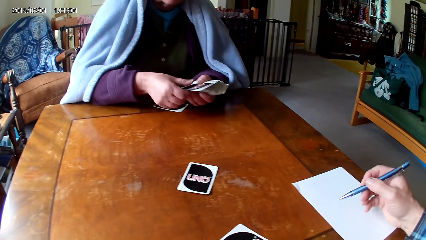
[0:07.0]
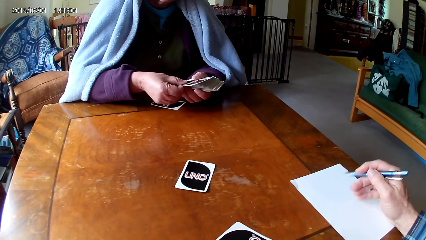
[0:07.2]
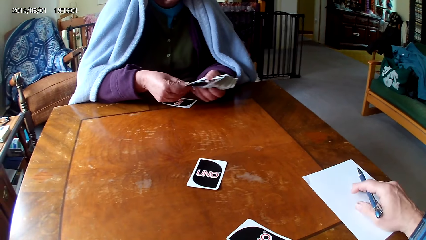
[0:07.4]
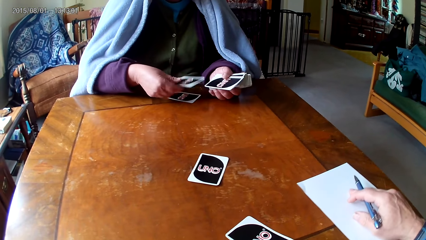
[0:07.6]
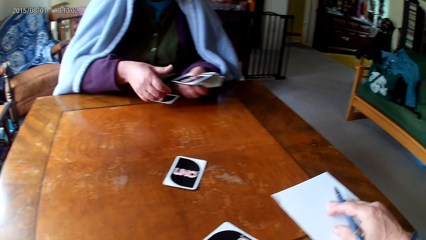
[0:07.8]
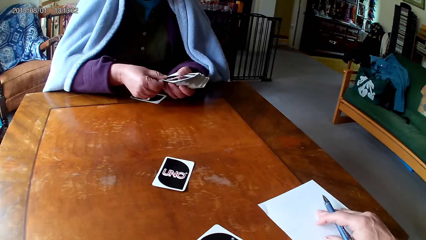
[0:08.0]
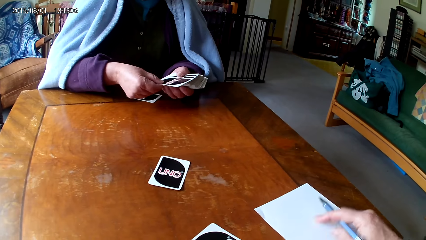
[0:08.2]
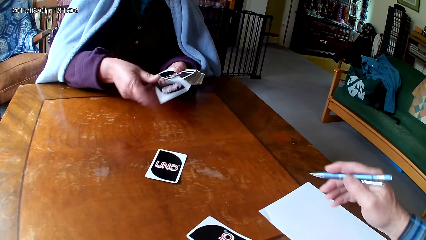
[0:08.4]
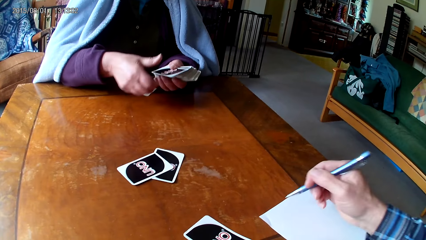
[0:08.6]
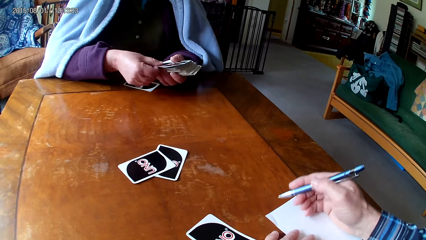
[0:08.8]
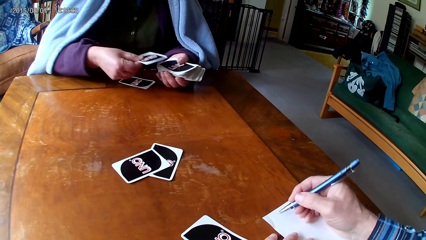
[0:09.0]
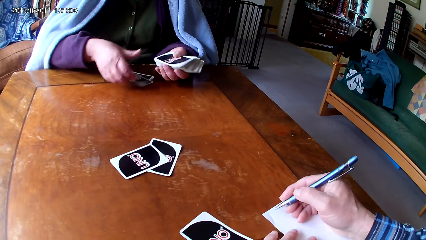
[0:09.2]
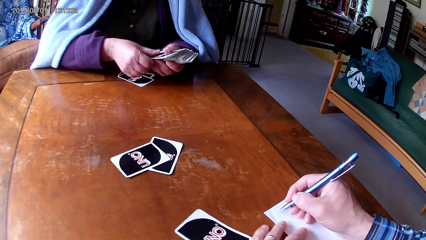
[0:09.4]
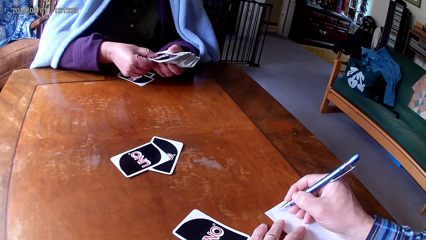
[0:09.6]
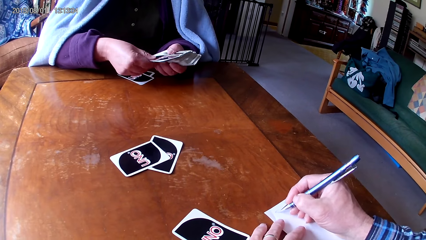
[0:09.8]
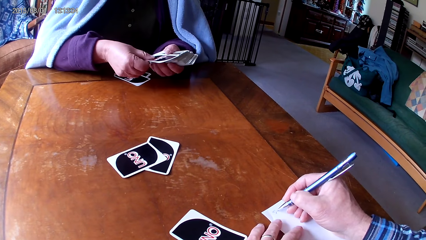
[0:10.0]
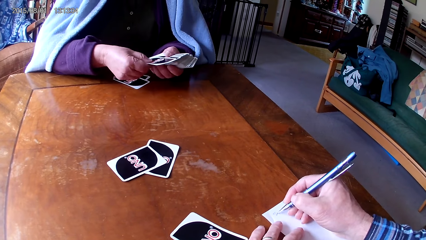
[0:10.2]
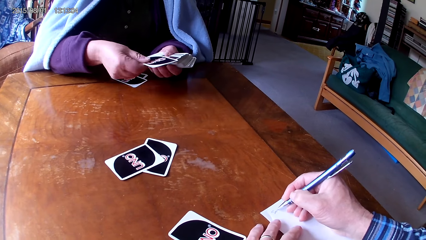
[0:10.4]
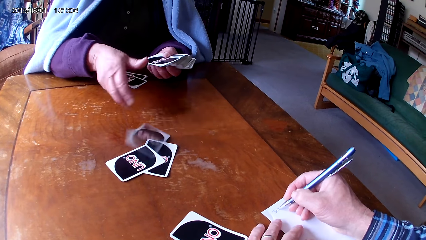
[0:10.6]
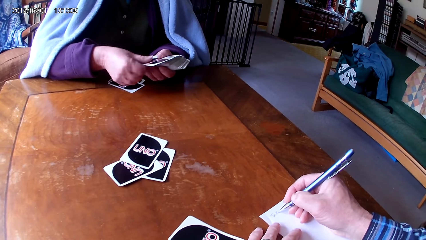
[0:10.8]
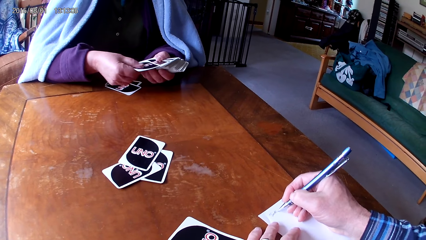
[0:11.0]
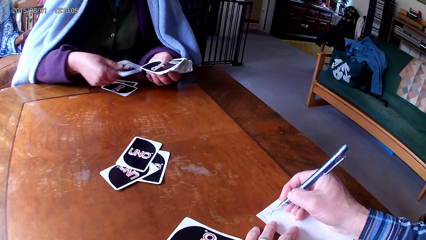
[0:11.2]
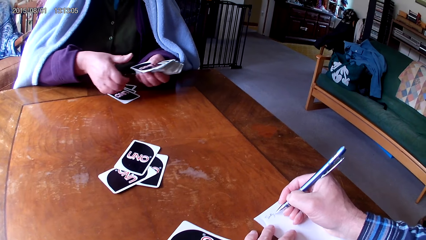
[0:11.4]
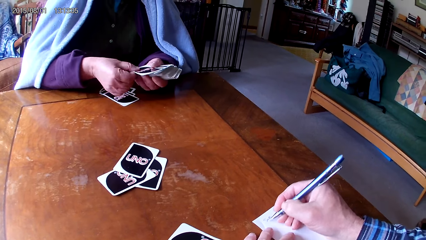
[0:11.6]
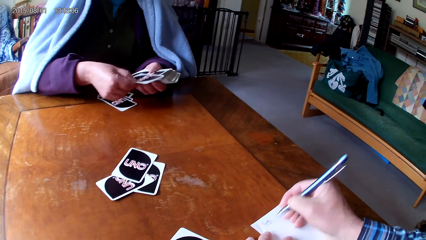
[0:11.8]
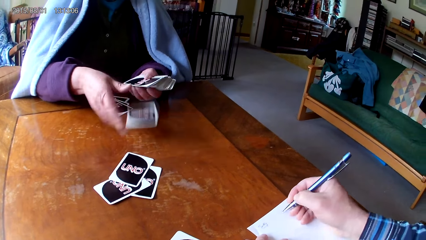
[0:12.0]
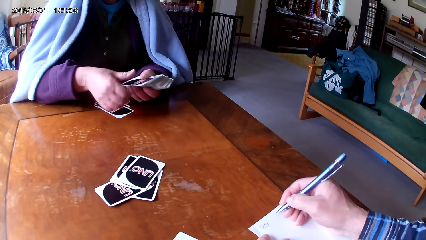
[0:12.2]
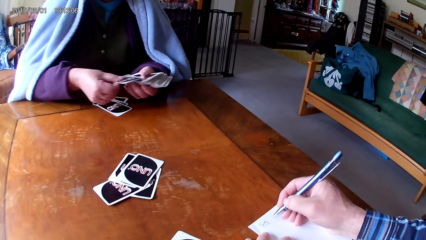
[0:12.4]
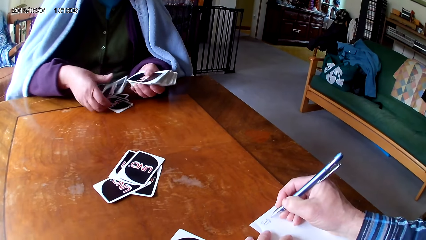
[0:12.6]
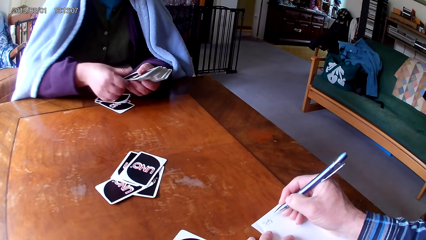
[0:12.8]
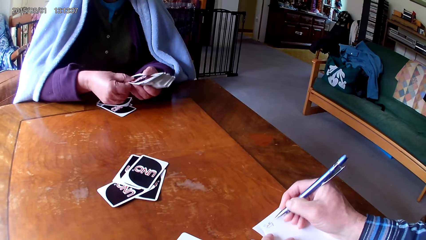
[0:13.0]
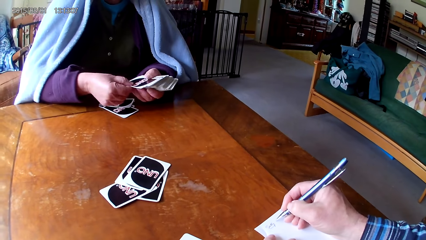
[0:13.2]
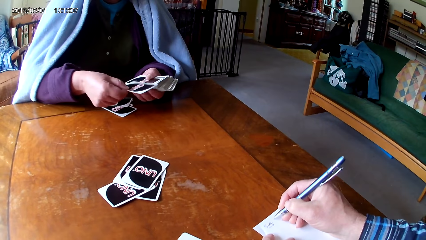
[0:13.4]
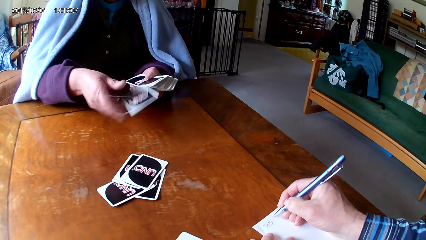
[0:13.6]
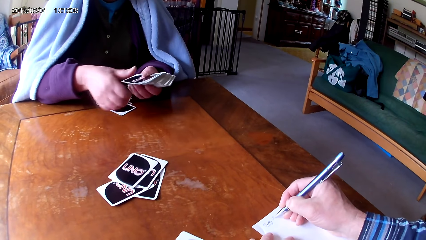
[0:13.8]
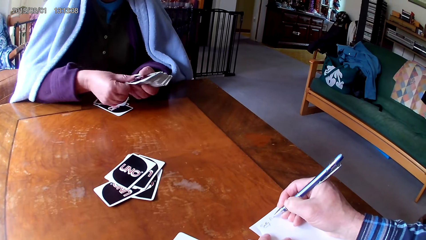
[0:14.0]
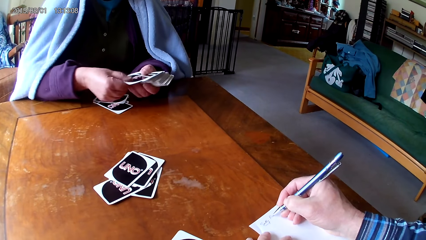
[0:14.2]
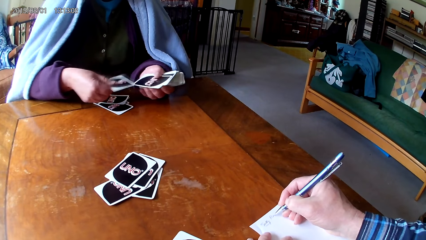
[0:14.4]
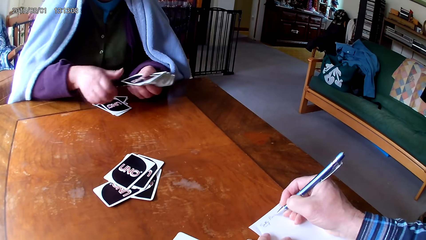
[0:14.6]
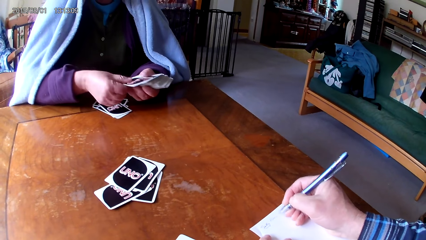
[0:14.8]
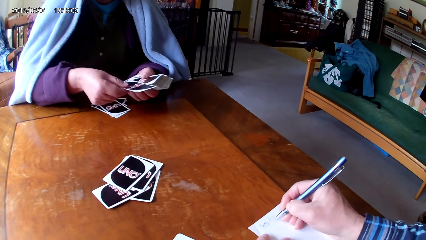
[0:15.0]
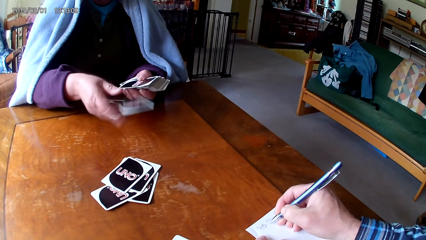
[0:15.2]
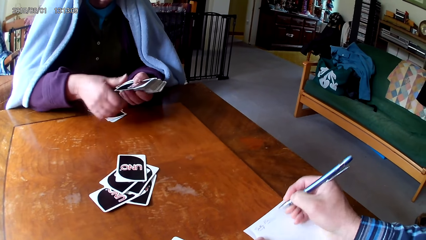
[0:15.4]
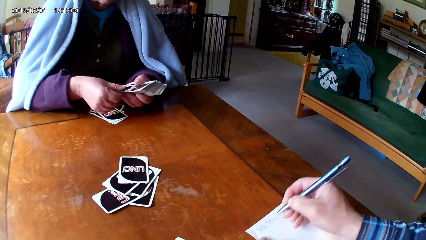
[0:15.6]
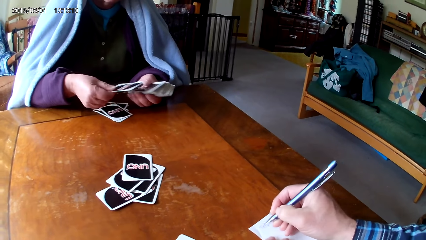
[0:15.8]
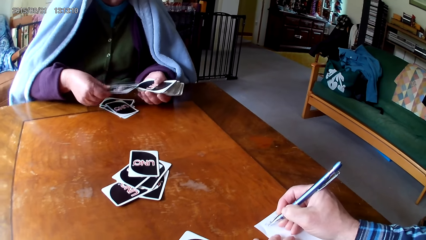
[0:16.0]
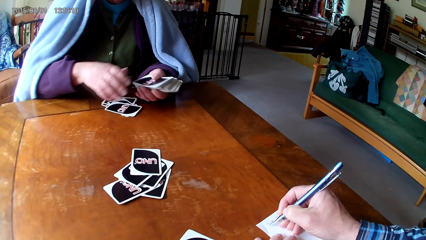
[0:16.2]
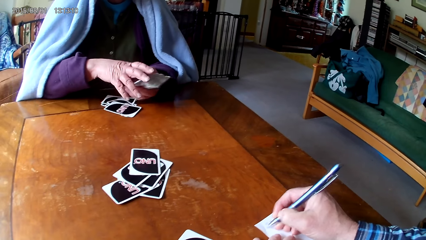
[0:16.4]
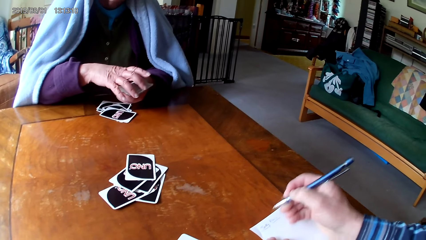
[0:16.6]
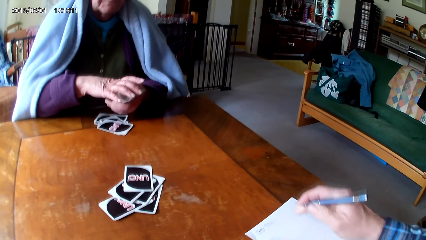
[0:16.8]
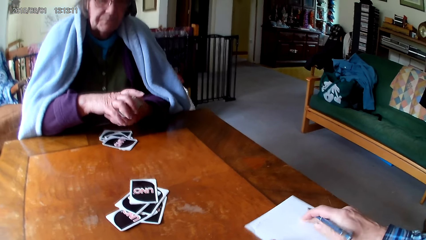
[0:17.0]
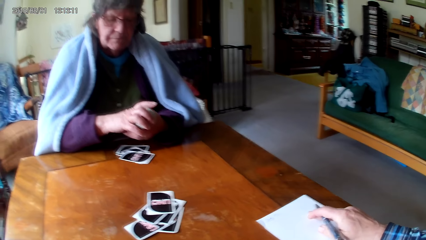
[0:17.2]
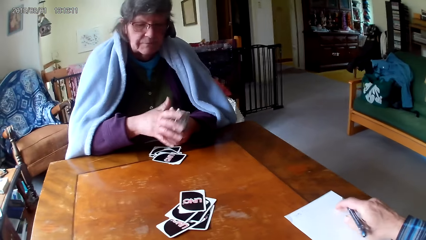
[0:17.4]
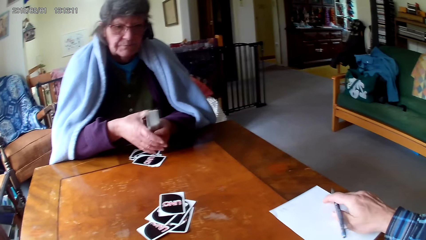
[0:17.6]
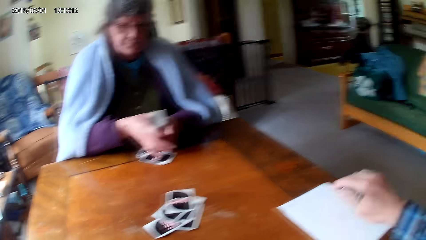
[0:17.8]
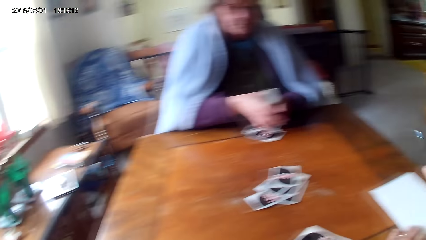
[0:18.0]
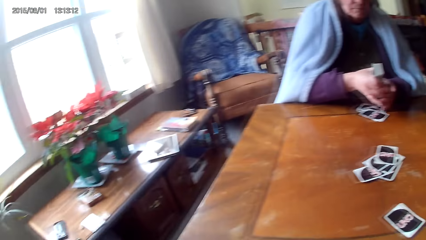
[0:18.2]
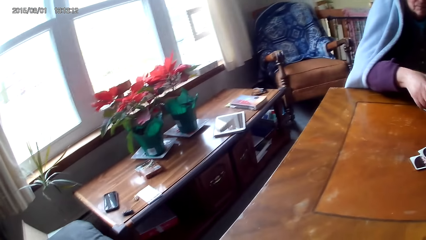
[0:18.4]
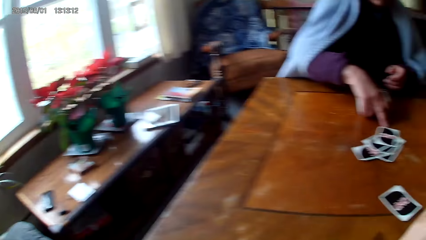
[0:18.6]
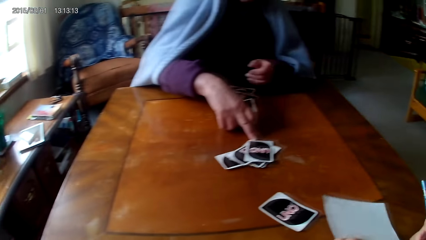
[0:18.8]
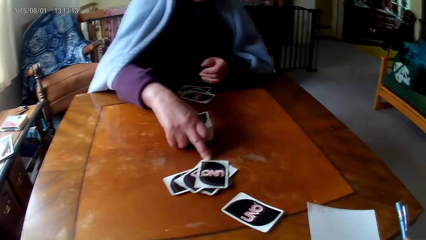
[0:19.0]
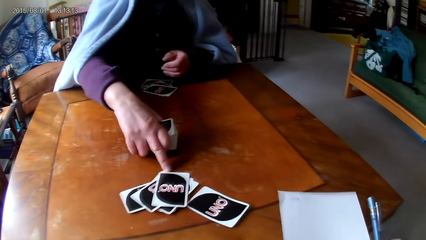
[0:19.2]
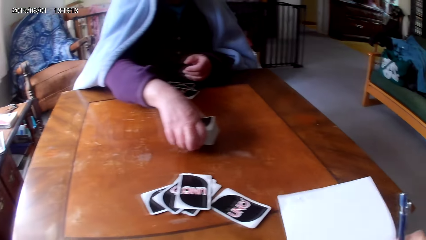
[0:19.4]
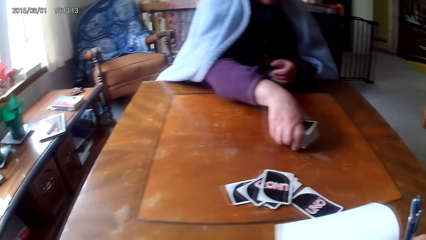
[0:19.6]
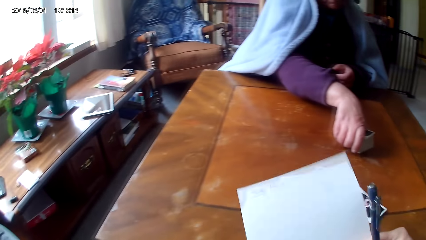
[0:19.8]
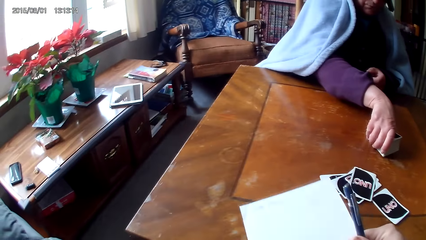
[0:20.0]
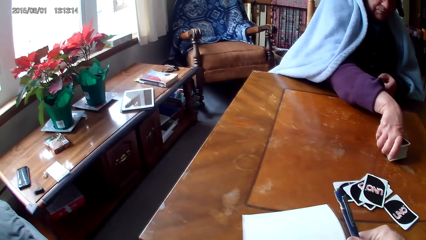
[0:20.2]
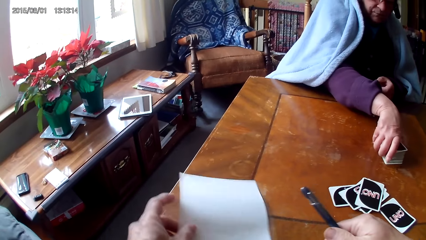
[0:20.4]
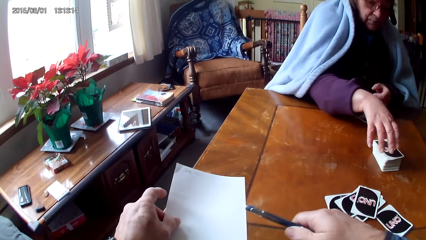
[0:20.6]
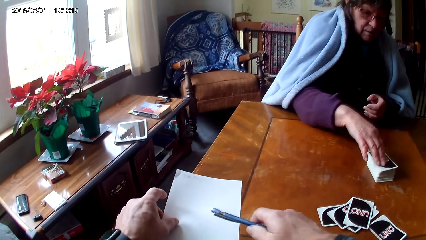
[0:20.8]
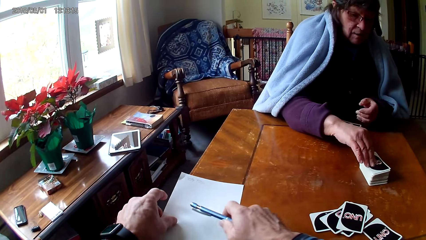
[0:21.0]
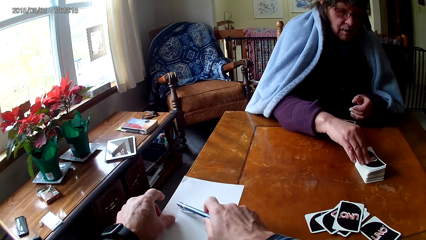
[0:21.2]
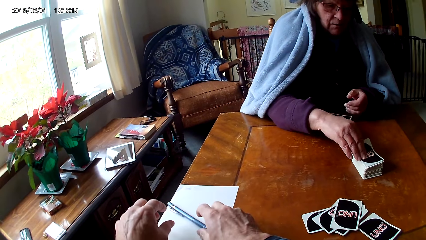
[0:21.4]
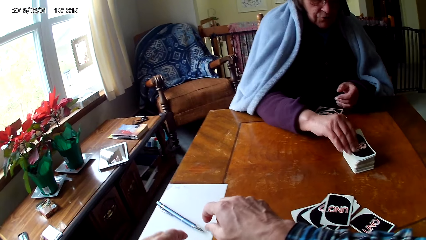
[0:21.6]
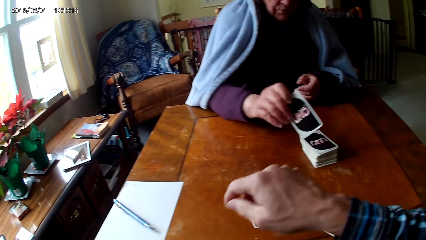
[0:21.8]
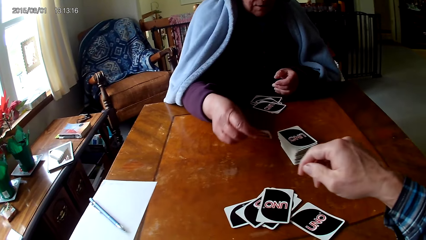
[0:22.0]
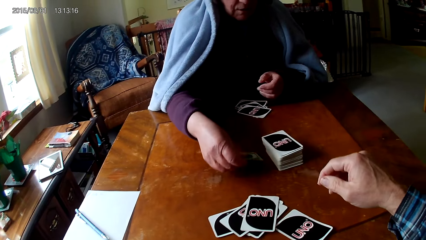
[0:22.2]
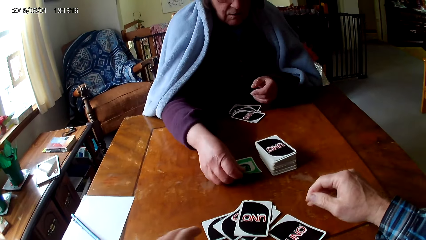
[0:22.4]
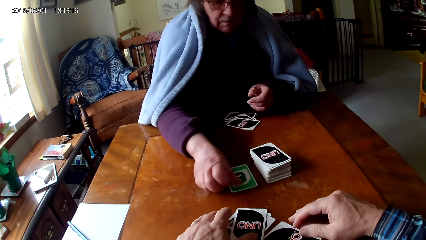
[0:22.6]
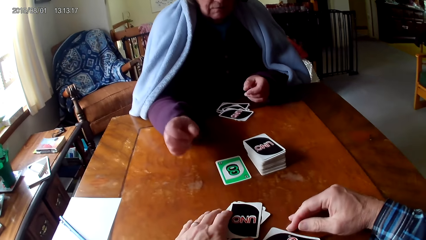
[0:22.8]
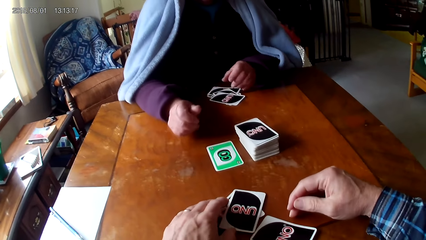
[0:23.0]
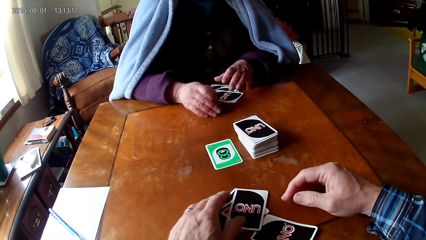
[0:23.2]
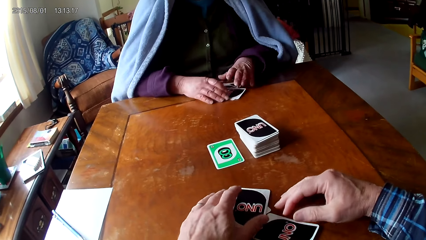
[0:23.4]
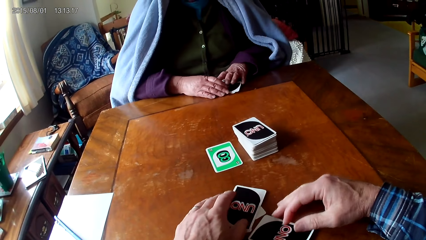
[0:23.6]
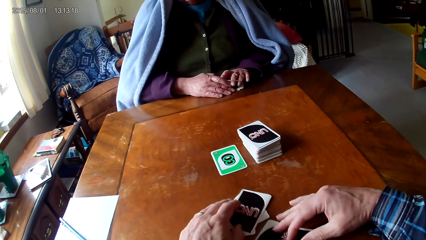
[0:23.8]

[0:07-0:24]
A man throws the card on the table. The man picks up a card, puts the card on the table, picks up a card, throws the card on the table, picks up a card, puts the card on the table, picks up a card and throws the card on the table. The camera wearer writes on the paper with a pen. The man picks up a card, throws the card on the table, picks up a card, throws the card on the table, picks up a card and throws the card on the table. The camera wearer writes on the paper with the pen. The man picks up a card, throws the card on the table, picks up a card, puts the card on the table, picks up a card, puts the card on the table, picks up a card, puts the card on the table and aligns the cards. The camera wearer pulls the pen off the paper, drags the paper on the table and puts the pen down. The man pushes the cards to the camera wearer with her finger. The camera wearer picks up the paper. The man puts the cards on the table. The camera wearer puts the paper on the table and puts the pen on the paper. The man picks up a card and puts the card on the table.
